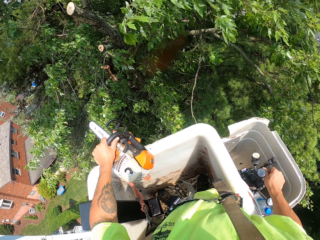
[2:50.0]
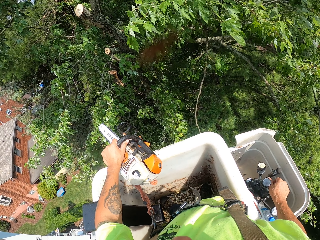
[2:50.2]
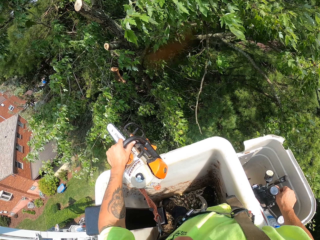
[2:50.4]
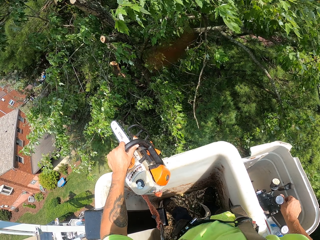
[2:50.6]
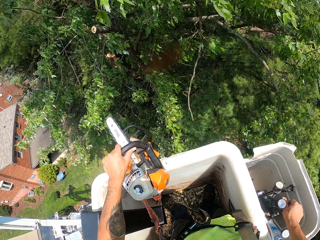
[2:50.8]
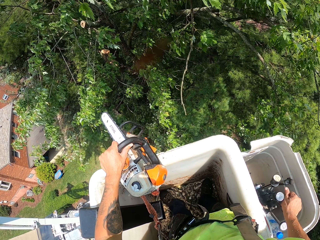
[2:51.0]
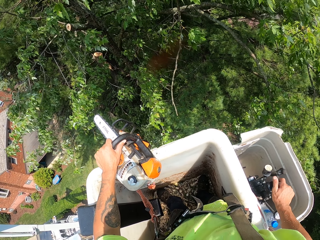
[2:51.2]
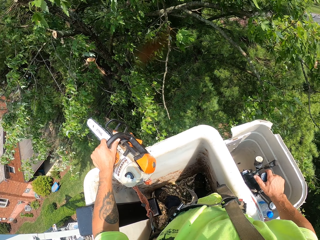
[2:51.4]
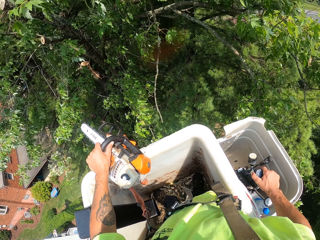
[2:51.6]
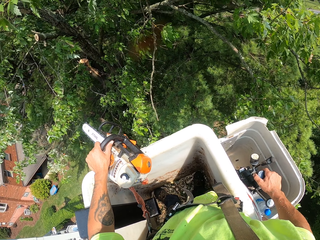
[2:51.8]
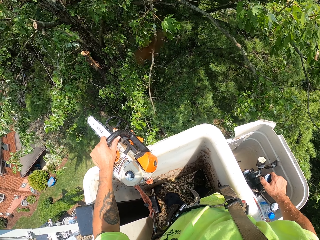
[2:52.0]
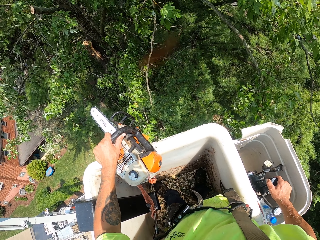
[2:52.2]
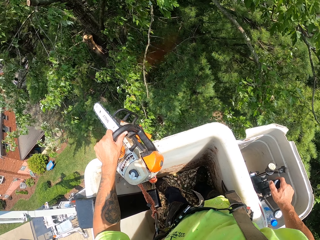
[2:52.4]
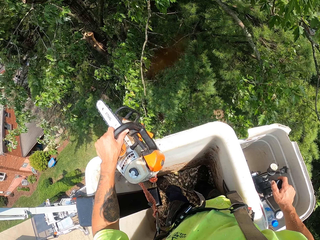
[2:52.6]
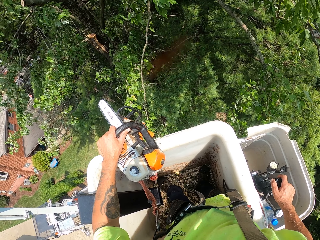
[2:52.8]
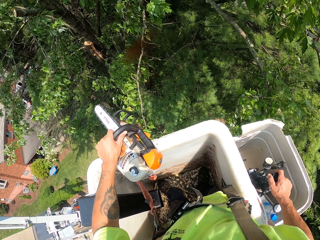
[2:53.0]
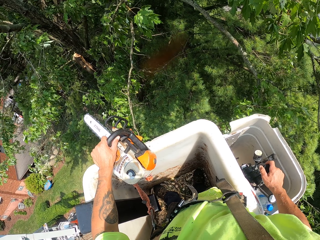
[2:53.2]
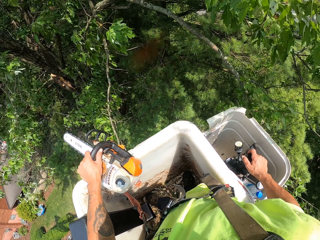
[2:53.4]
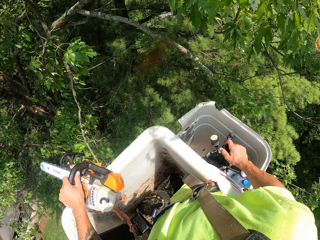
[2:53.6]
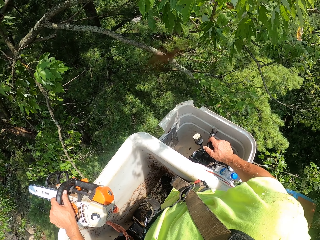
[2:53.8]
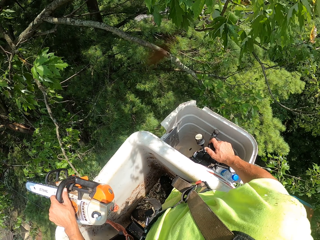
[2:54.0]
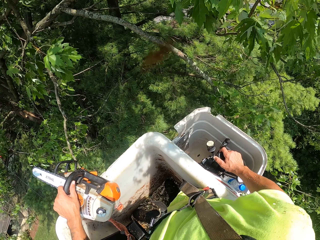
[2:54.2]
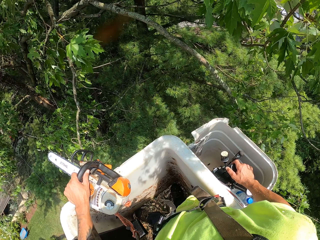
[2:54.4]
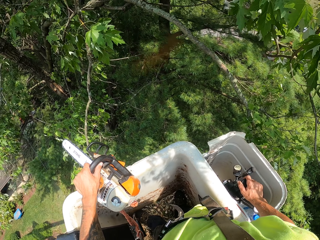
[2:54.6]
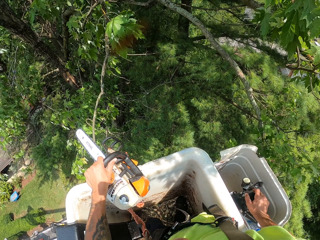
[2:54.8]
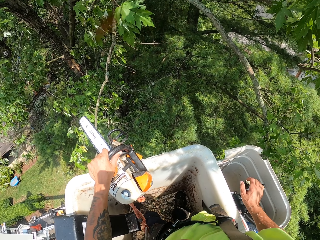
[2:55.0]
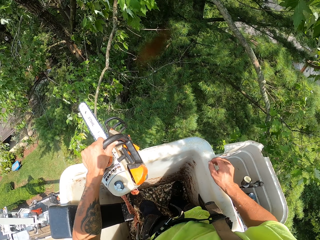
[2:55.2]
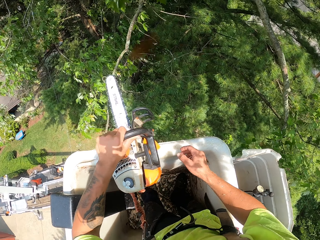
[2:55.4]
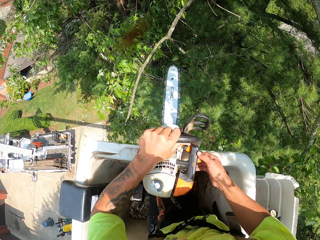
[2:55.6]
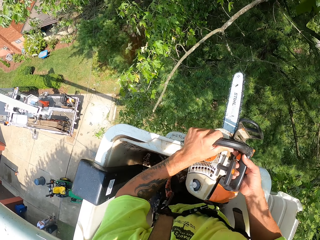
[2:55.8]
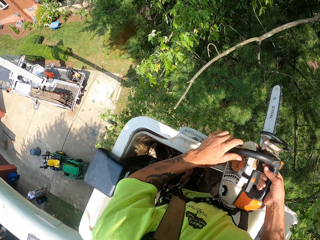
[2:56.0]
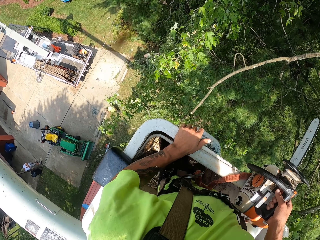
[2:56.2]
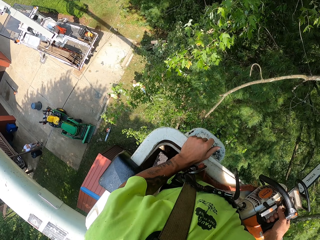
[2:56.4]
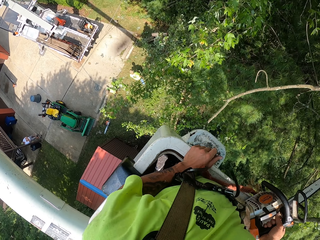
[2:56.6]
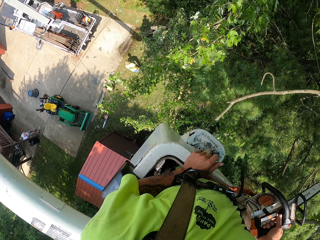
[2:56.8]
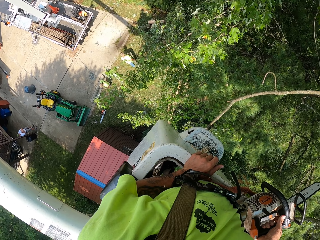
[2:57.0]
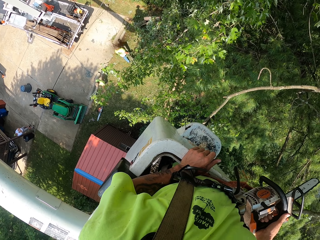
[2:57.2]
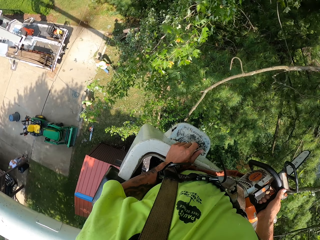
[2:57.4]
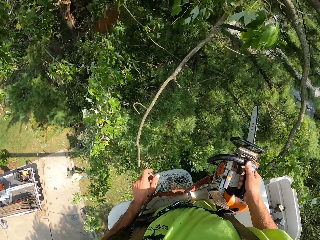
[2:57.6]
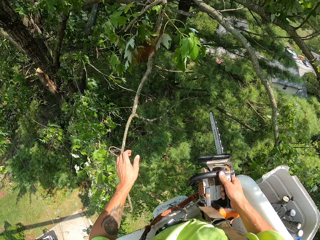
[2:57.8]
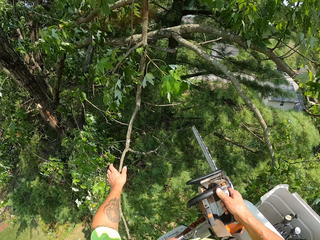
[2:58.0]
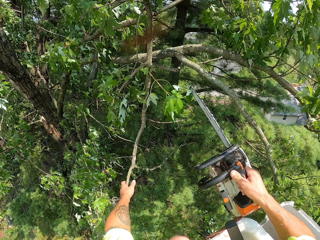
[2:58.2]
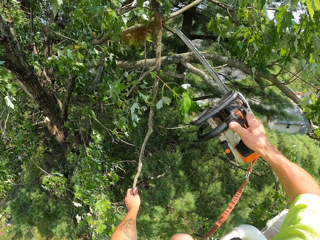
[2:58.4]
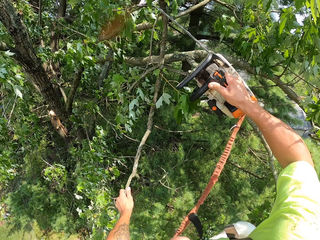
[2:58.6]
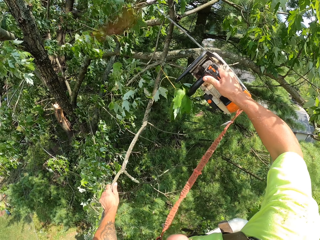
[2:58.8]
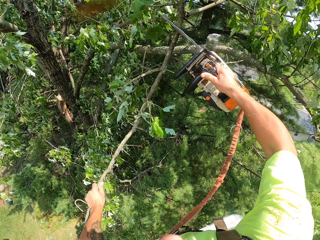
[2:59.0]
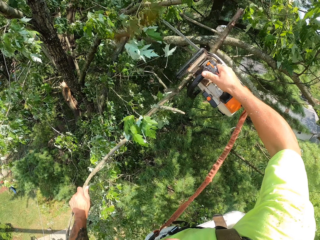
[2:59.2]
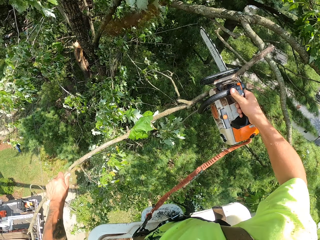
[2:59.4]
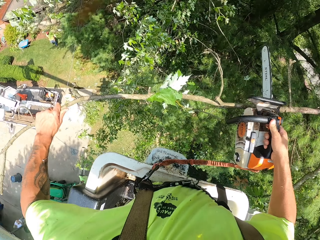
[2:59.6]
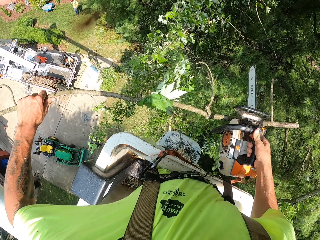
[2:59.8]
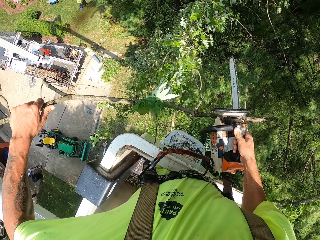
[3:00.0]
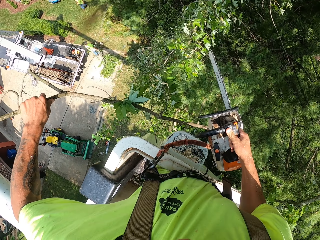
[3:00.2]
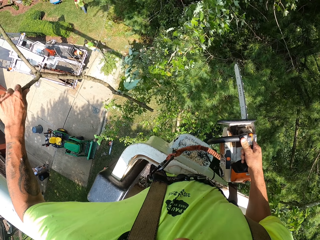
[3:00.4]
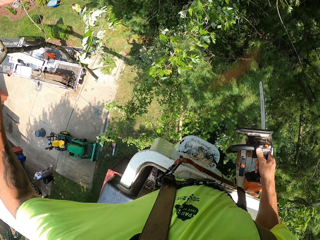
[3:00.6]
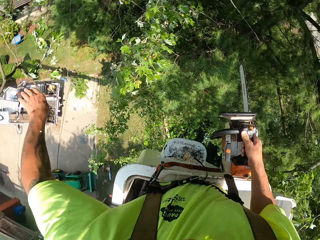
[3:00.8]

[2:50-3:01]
The camera wearer adjusts the lifter machine. He holds the chain saw with his right hand. He touches a tree branch. He holds a branch of the tree with his left hand. He cuts the branch of the tree with the chainsaw in his right hand.

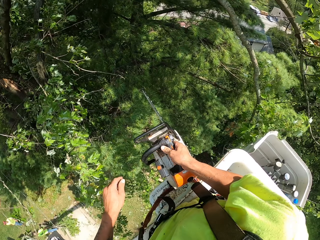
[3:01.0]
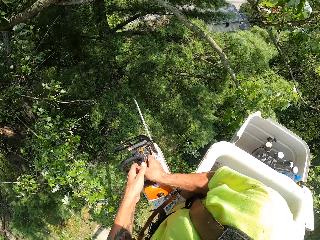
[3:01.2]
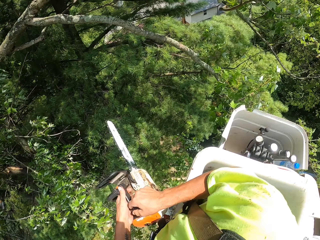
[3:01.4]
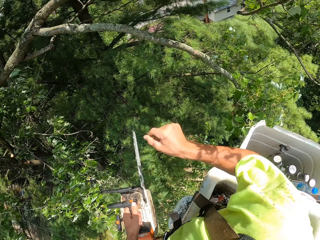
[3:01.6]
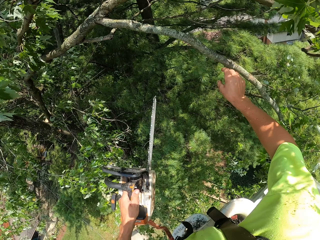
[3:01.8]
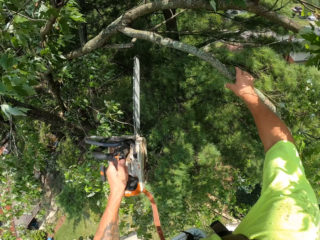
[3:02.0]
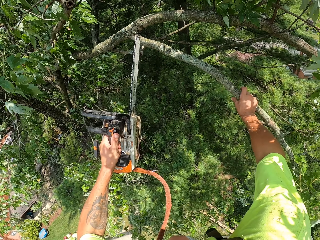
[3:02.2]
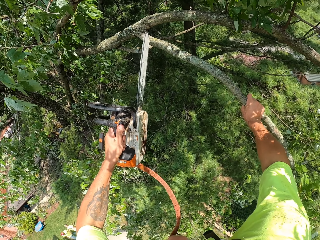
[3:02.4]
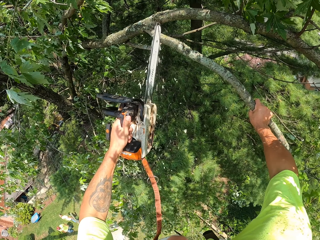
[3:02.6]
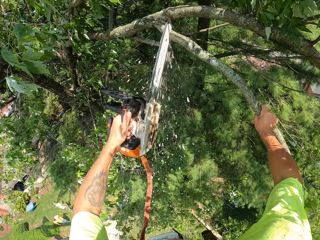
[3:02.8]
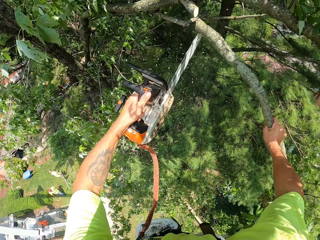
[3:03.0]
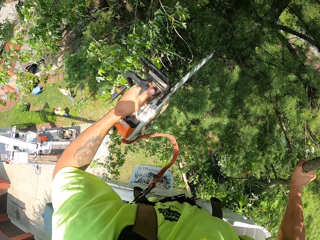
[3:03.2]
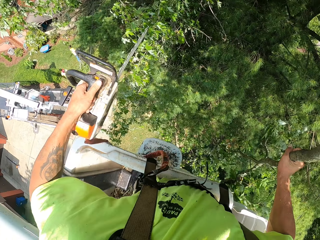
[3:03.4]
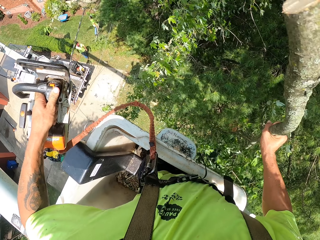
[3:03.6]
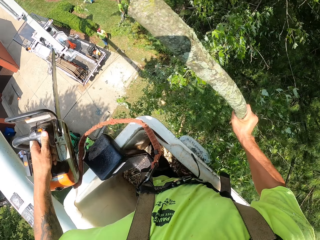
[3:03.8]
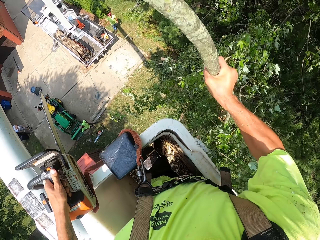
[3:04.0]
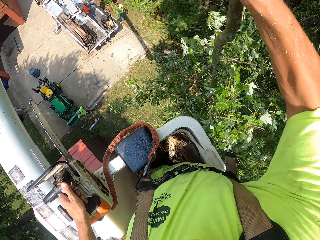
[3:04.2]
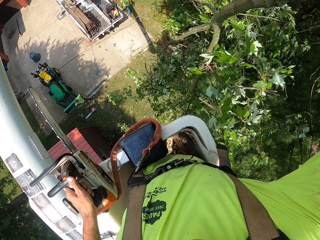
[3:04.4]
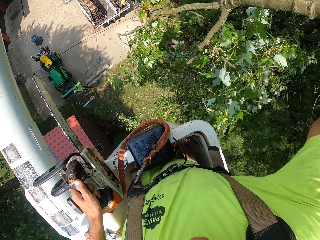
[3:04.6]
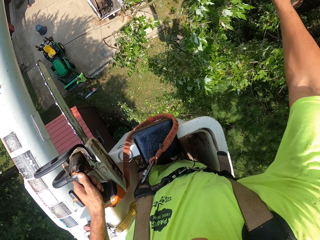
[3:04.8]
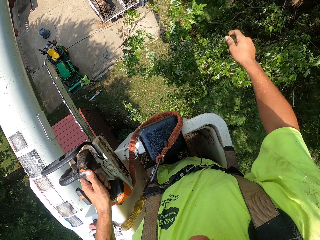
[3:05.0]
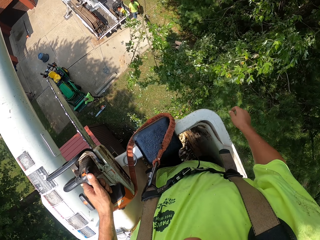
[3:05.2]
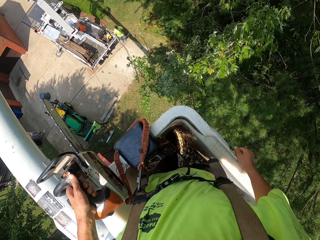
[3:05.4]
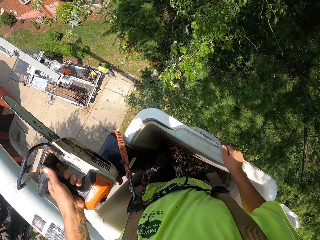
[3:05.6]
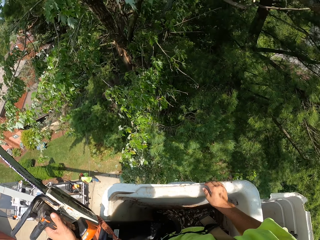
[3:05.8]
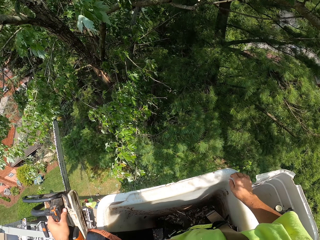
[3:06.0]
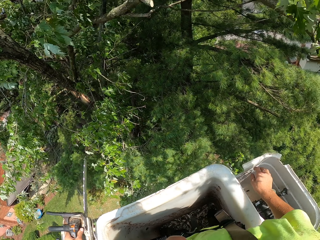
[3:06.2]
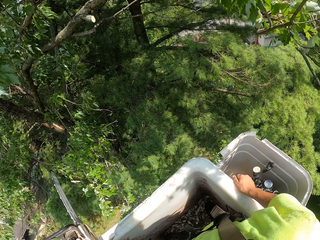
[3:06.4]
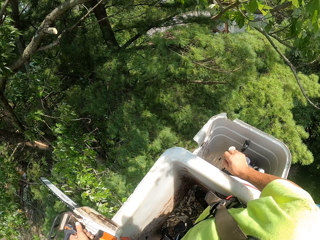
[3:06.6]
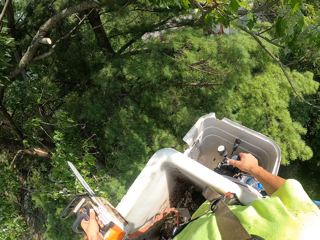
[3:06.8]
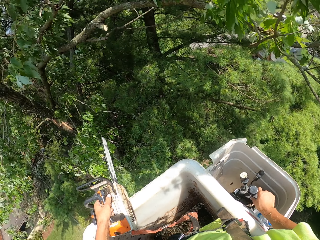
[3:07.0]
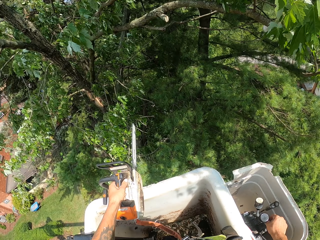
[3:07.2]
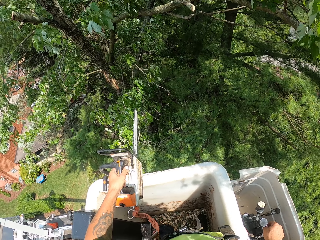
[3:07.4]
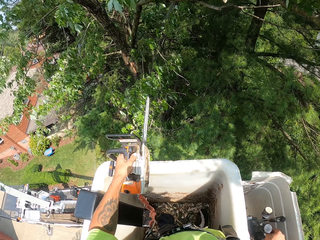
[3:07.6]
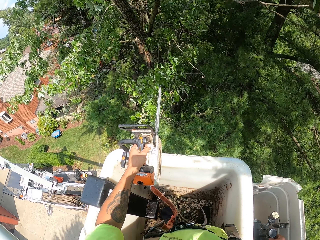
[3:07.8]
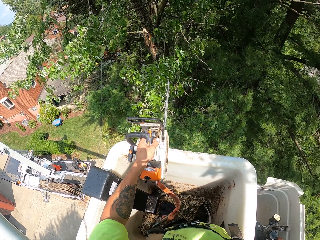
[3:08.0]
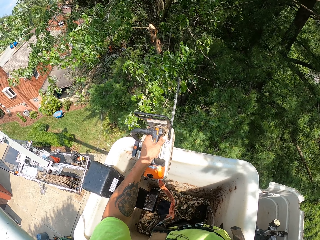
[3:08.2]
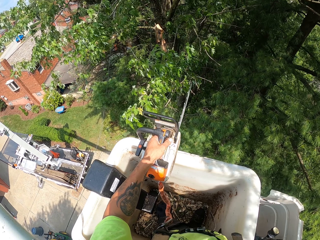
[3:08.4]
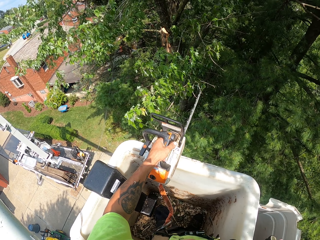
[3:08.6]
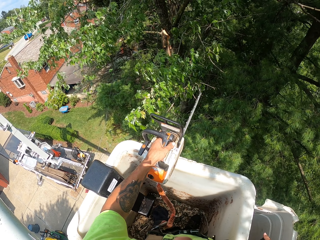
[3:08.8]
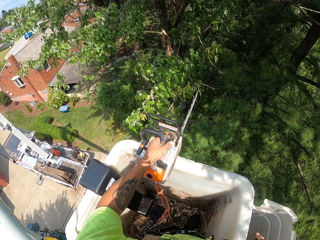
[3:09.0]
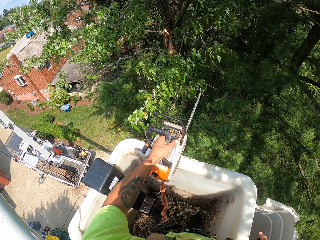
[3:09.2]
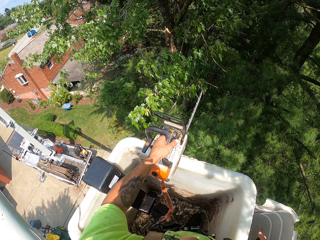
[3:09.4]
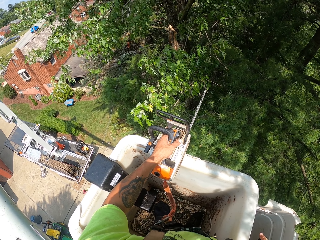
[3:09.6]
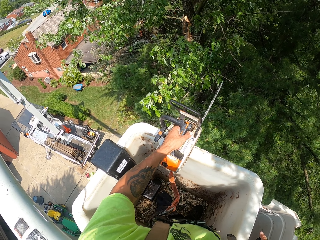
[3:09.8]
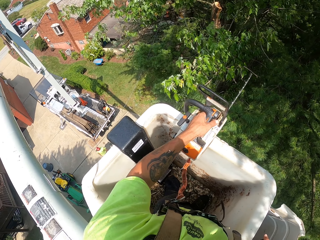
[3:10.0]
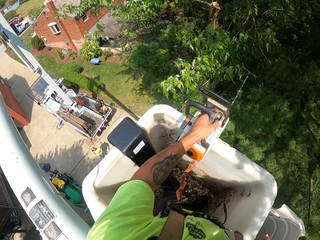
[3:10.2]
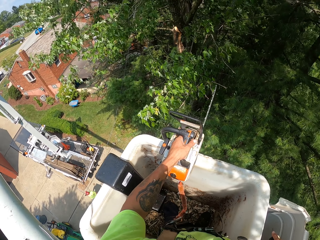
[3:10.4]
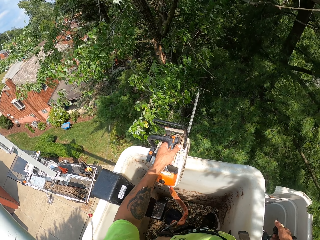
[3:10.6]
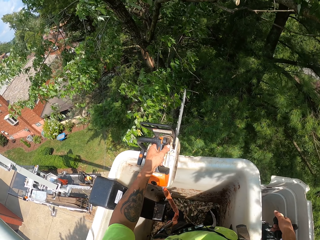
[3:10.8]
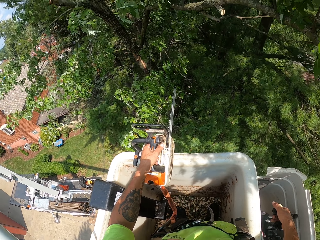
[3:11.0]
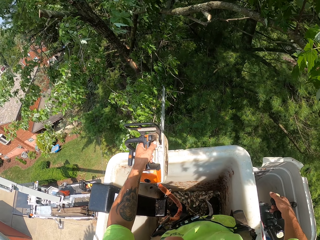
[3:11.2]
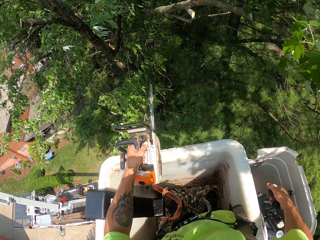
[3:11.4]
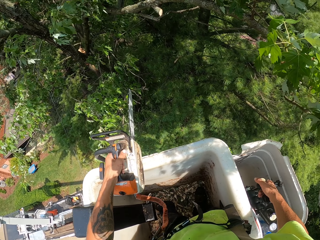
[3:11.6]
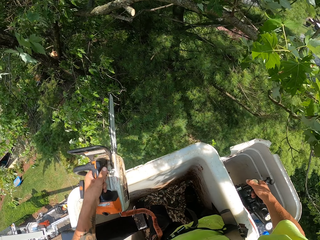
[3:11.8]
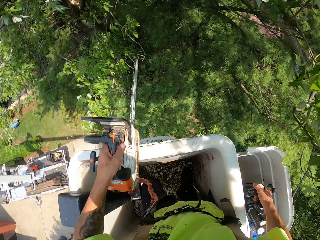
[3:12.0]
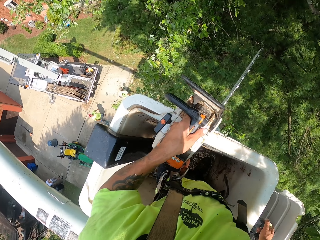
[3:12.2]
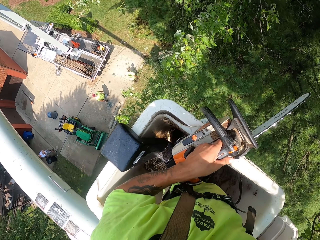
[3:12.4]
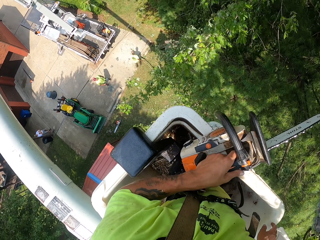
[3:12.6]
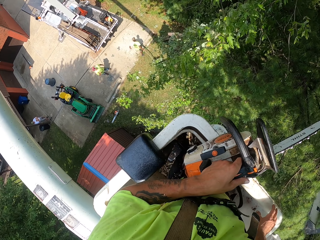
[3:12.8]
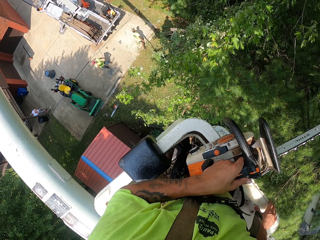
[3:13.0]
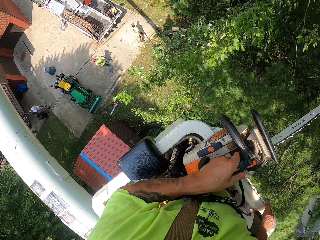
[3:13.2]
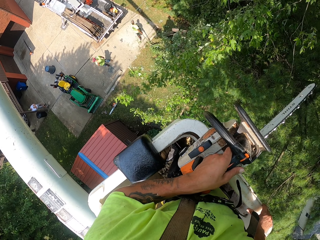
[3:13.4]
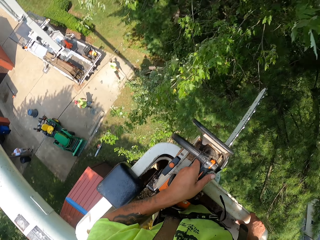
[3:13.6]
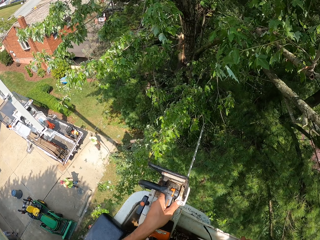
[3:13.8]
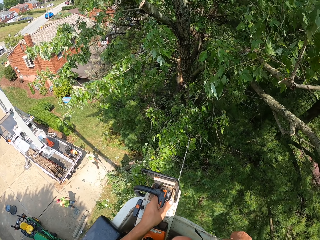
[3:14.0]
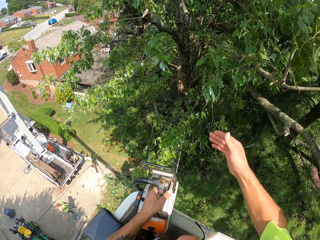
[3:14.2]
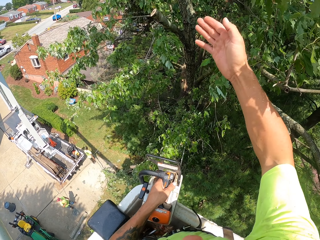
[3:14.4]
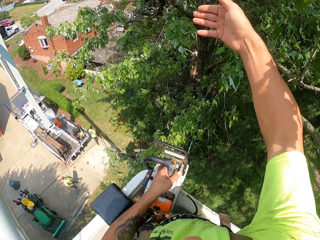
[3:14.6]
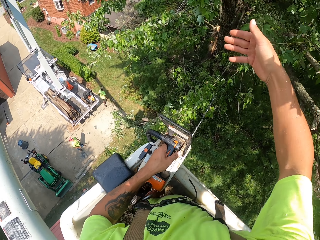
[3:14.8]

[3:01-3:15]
The camera wearer throws the cut tree branch to the ground with his left hand. He holds the chain saw with his left hand. He holds a branch of the tree with his right hand. He touches the tree branch. He cuts the branch of the tree with the chainsaw in his left hand. He throws the cut tree branch to the ground with his right hand. He operates the boom lift with his right hand.
